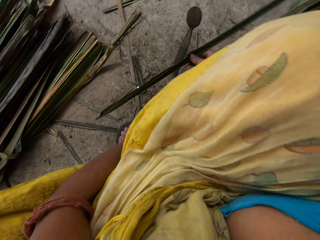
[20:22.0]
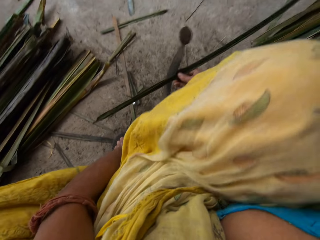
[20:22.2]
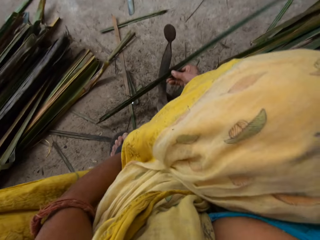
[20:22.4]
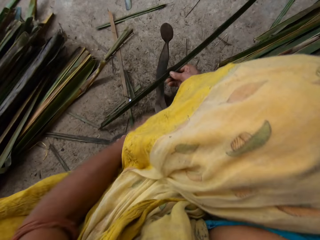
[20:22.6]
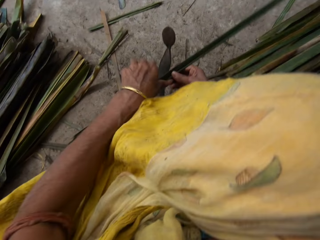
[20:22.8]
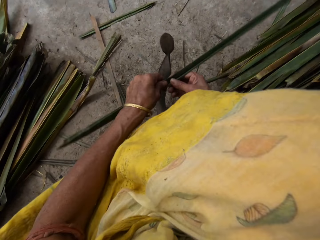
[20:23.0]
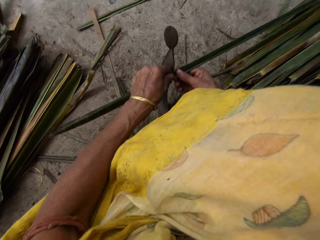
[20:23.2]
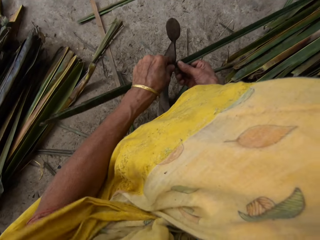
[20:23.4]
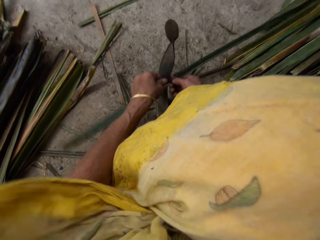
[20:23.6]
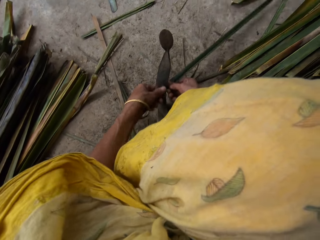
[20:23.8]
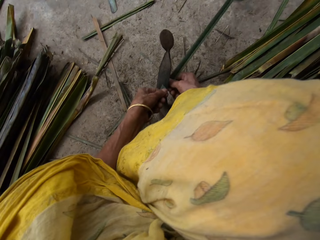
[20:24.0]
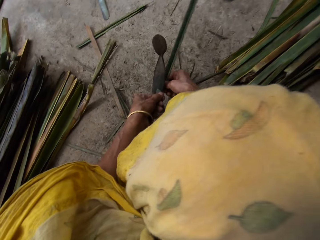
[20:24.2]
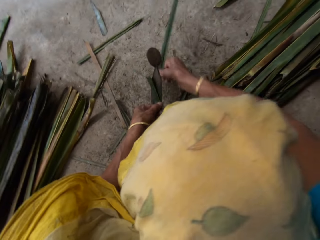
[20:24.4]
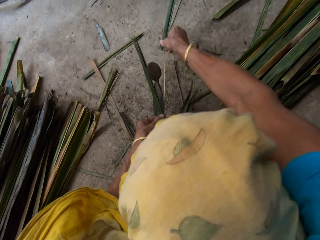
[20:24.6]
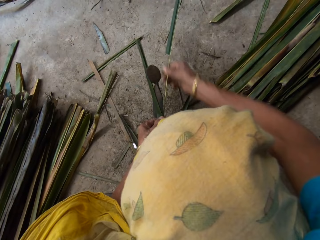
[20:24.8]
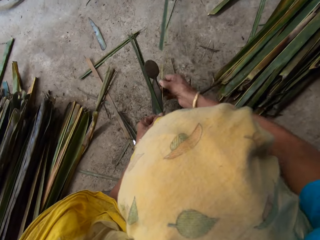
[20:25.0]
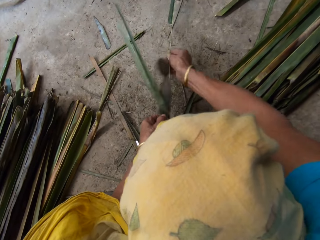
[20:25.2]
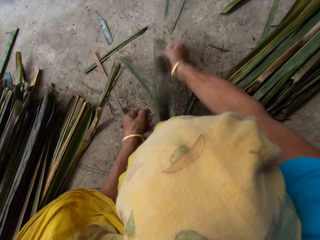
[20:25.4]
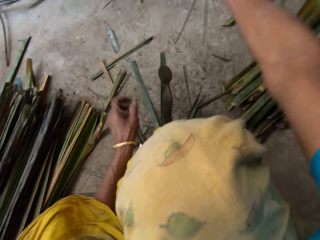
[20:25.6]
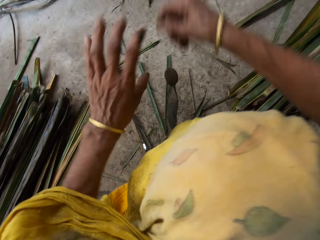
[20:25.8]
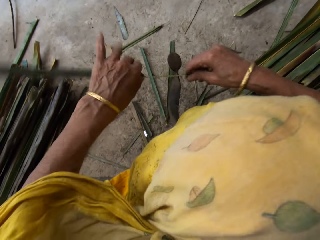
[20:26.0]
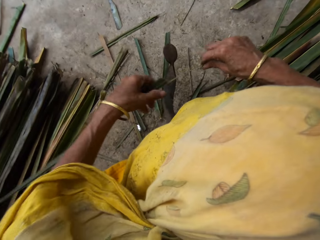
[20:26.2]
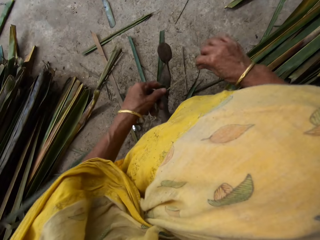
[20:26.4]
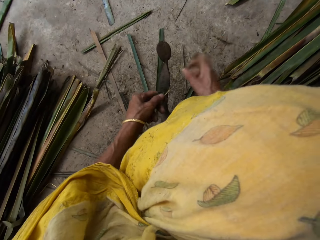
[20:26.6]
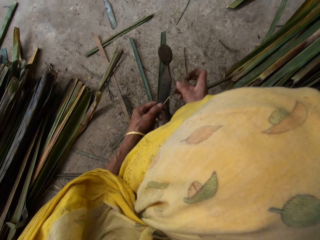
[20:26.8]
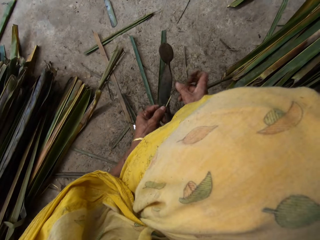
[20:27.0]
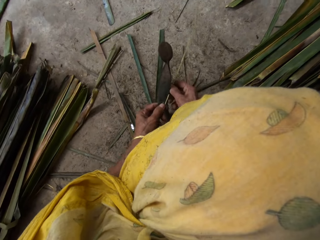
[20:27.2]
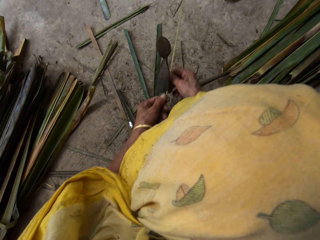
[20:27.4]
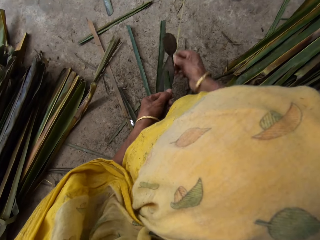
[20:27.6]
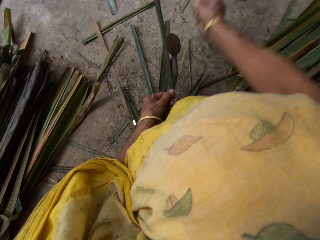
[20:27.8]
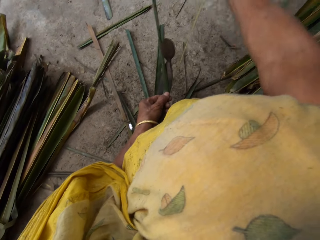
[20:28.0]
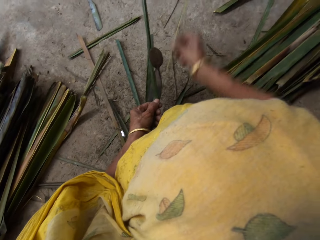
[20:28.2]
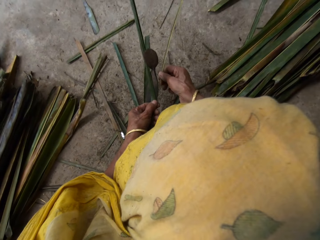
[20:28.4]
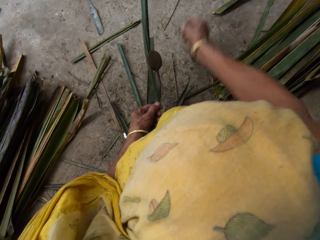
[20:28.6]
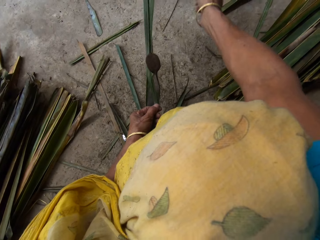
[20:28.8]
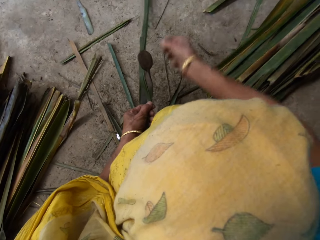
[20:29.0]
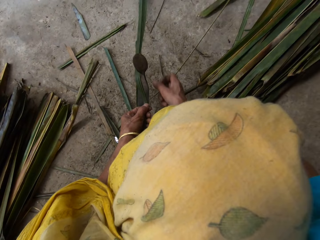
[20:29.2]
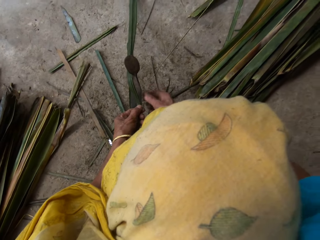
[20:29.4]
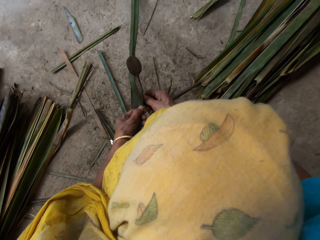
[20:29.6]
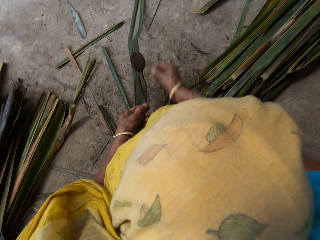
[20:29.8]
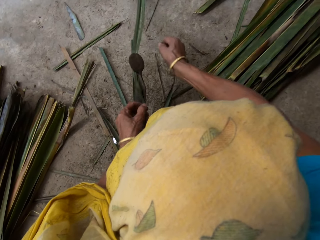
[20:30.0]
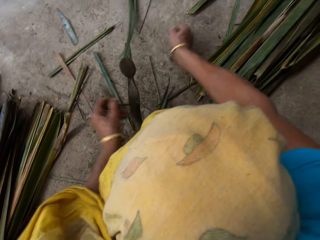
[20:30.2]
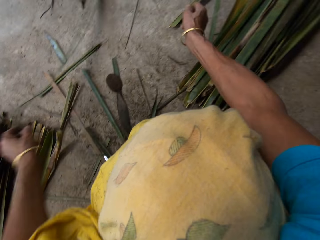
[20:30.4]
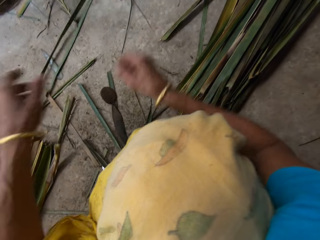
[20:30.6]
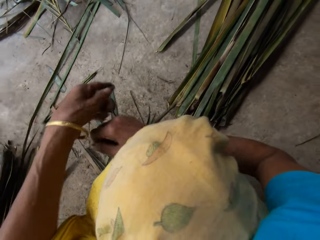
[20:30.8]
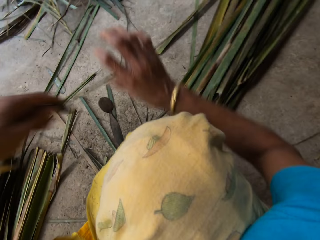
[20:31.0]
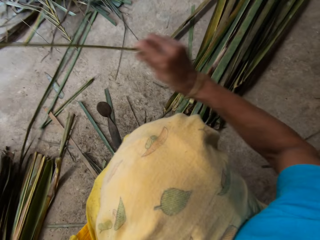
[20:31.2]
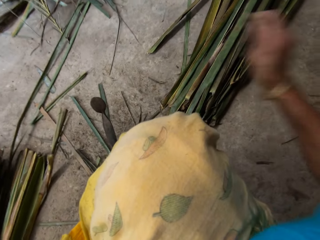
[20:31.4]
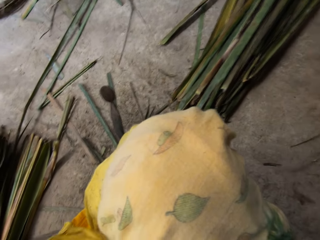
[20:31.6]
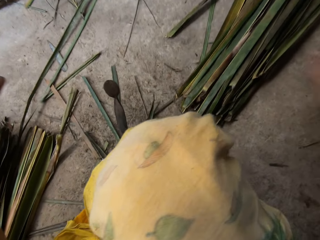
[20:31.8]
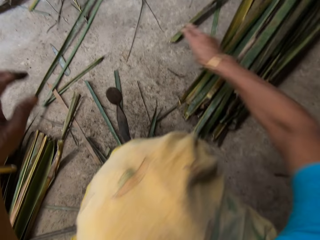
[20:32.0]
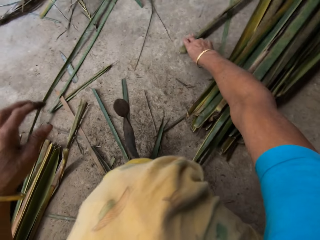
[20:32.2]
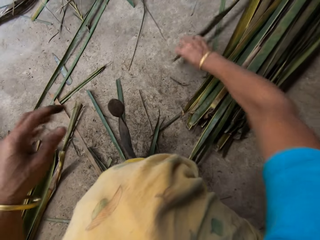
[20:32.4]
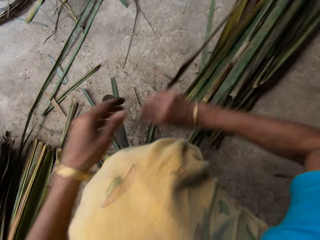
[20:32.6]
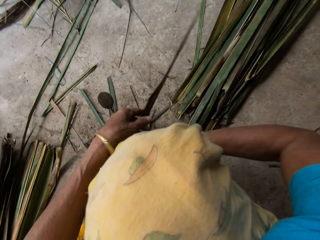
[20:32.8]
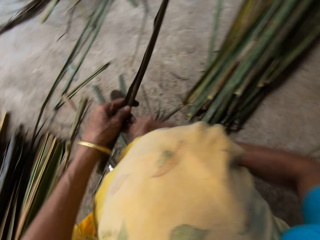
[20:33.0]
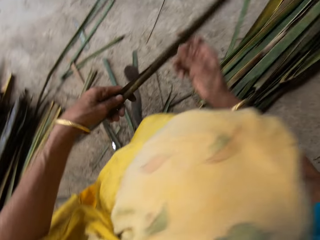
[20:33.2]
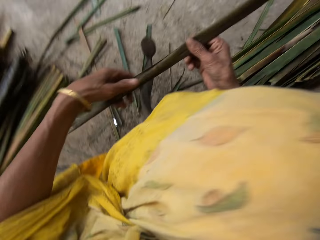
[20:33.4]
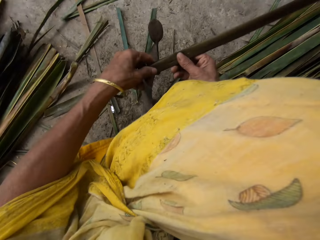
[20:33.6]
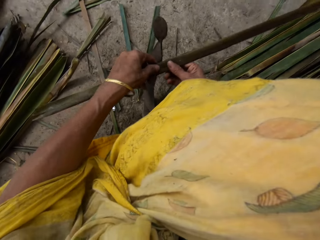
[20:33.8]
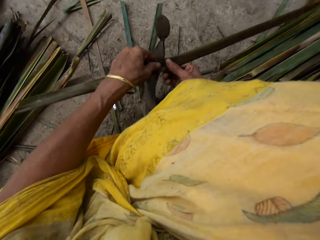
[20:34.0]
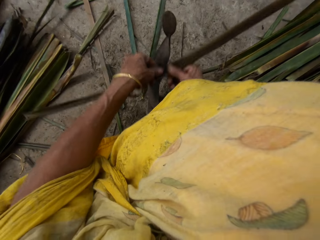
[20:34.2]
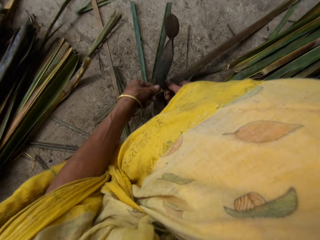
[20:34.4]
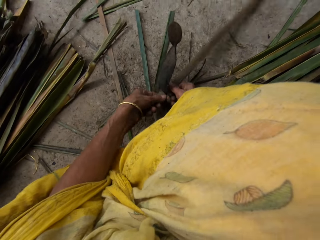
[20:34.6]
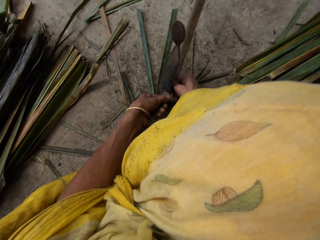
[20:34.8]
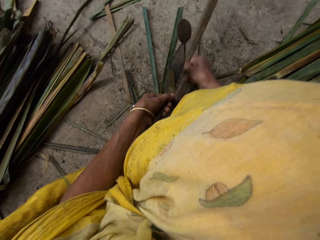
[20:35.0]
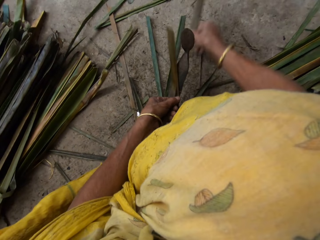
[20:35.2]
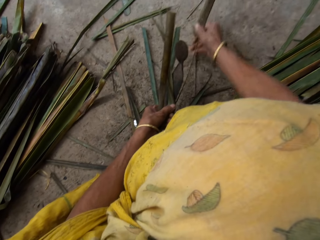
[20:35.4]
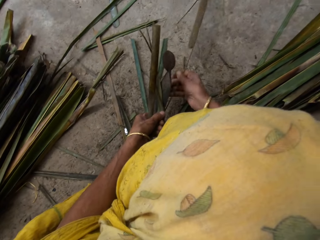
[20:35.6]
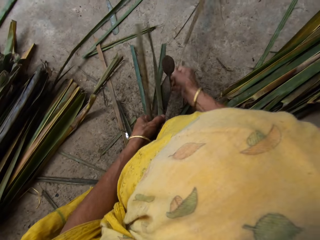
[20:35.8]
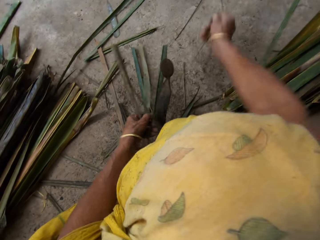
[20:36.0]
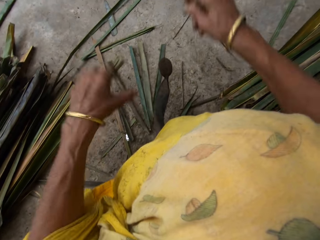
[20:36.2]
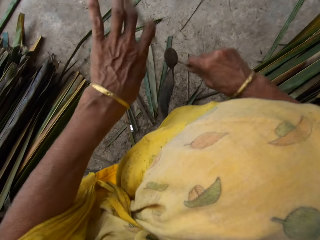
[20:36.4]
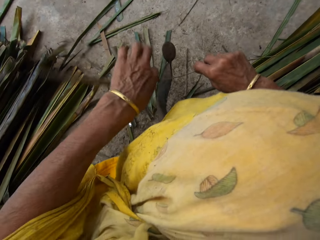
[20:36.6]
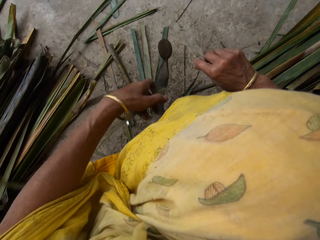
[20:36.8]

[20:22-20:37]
The camera wearer breaks the palm frond with both hands with a cutting object. They remove the broom stick from the palm frond with the right hand. They drop the leaf on the floor with the left hand. They drop the broom stick on the floor with the right hand. They pick the palm frond from the floor with the right hand. They hold with both hands. They break the palm frond with both hands with a cutting object. They remove the broom stick from the palm frond with the right hand.

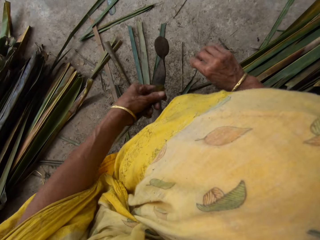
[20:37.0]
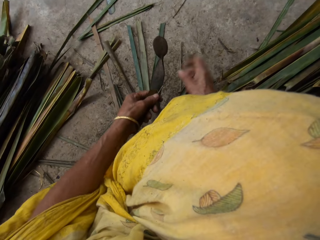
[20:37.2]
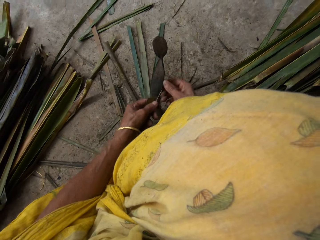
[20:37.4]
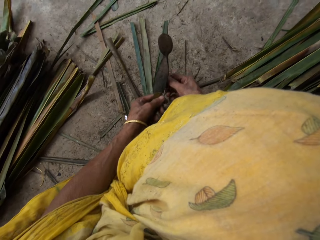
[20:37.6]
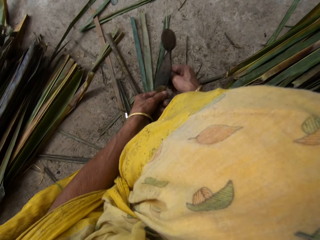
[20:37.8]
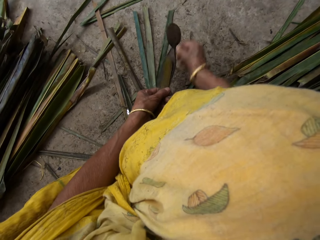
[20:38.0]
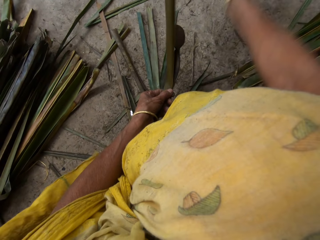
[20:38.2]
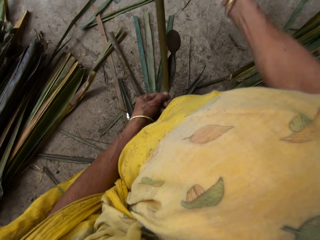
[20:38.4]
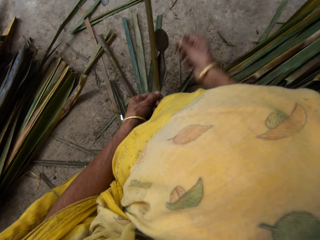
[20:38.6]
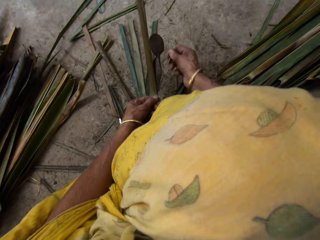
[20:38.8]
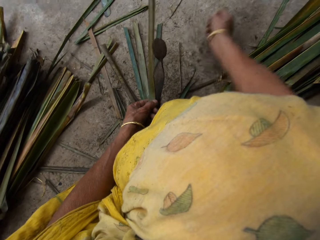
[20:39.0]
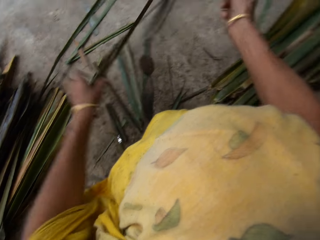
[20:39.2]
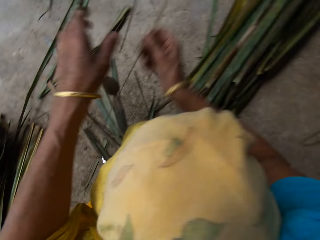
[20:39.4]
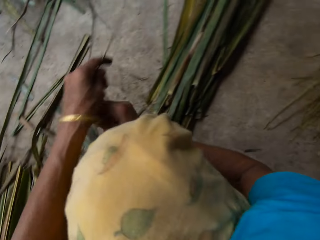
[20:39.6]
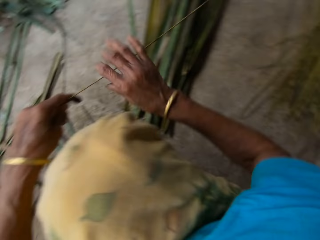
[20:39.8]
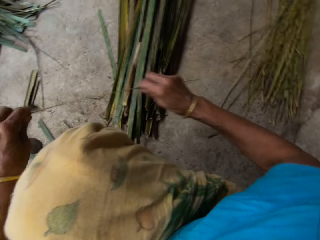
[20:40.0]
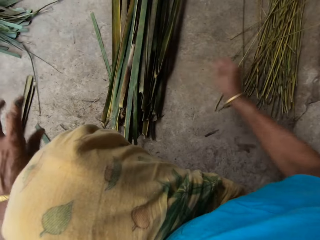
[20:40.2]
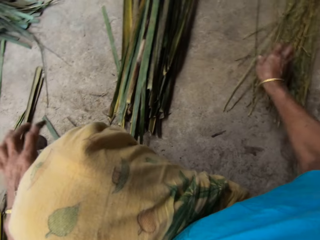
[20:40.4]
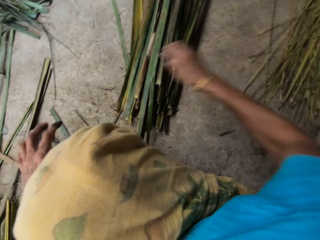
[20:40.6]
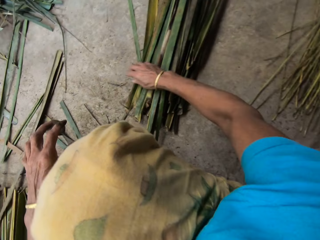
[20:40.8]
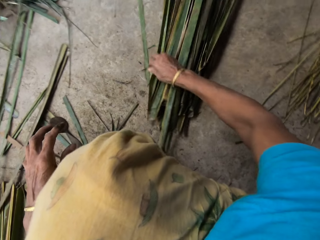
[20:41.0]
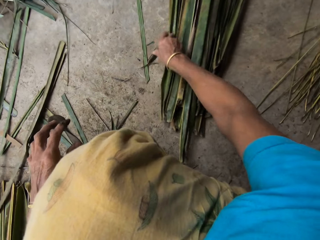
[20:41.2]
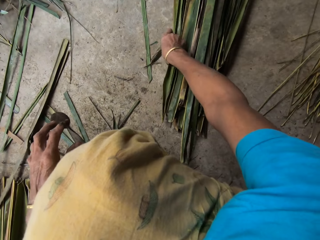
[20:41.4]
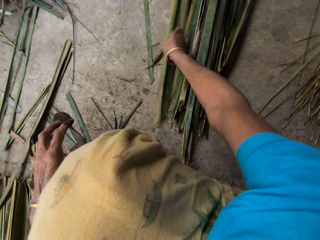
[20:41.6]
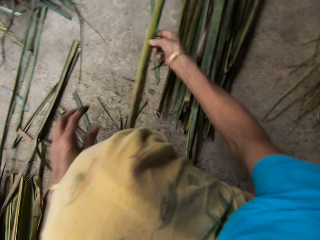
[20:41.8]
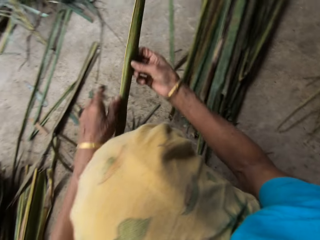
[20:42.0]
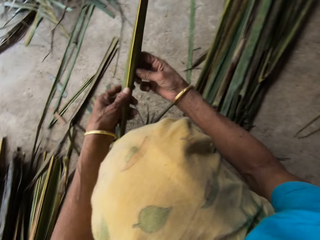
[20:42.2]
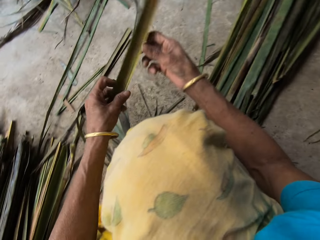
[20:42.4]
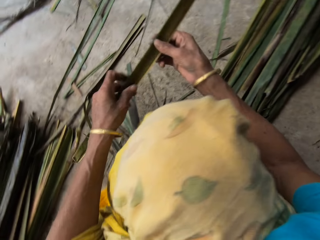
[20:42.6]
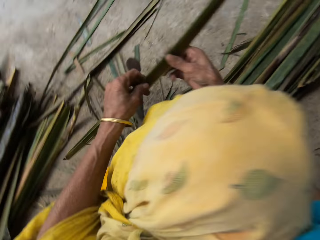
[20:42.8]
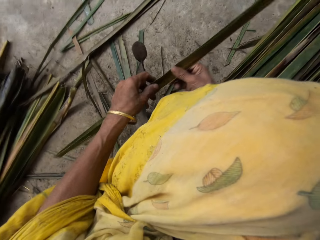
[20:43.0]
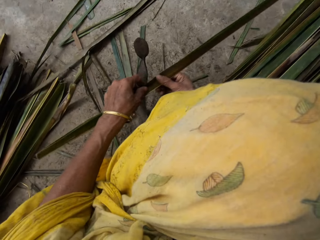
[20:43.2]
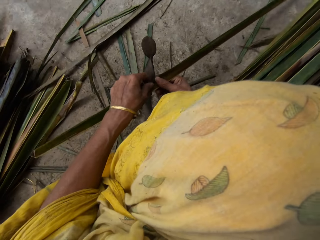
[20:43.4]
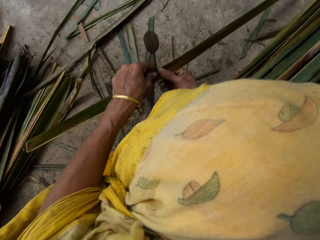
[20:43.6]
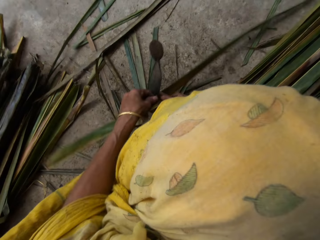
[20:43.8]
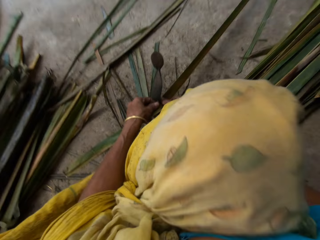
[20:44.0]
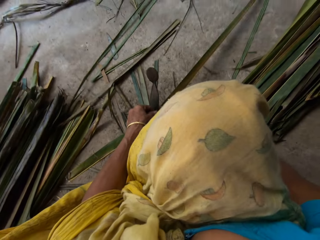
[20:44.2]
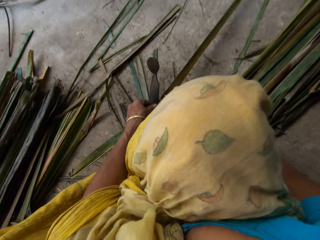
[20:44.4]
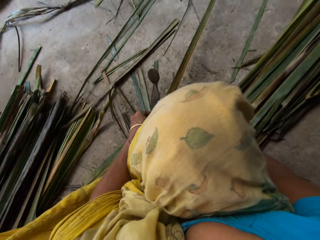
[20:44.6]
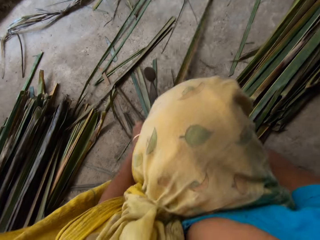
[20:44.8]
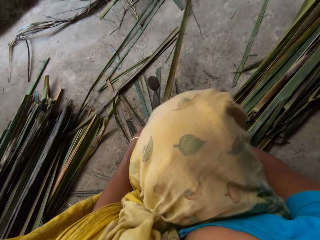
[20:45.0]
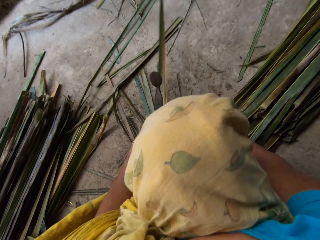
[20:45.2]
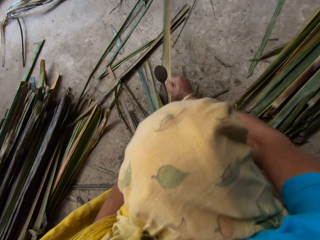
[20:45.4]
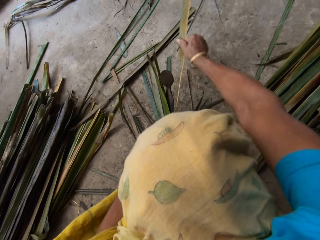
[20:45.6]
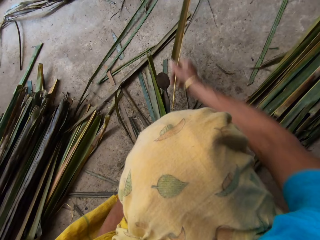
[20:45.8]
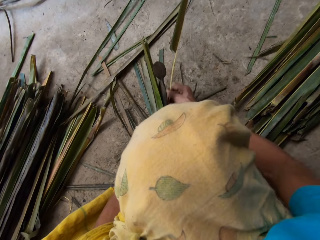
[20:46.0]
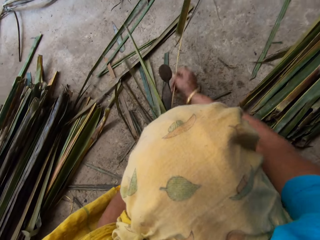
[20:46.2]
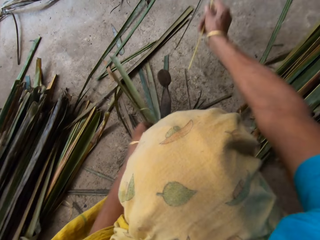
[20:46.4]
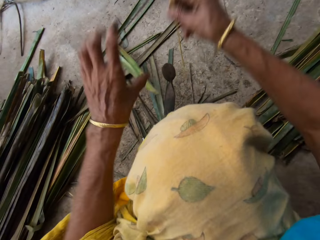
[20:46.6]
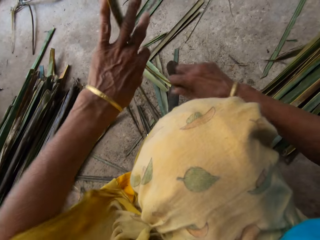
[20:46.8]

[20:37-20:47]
The camera wearer drops the broom stick on the floor with the right hand. They pick the palm frond from the floor with the right hand. They hold with both hands. They break the palm frond with both hands with a cutting object. They remove the broom stick from the palm frond with the right hand.
